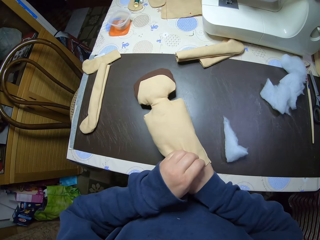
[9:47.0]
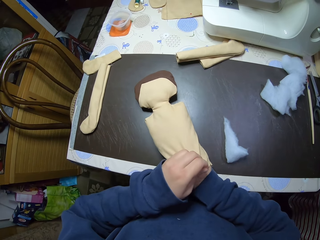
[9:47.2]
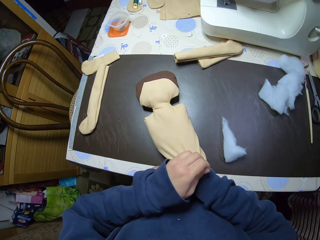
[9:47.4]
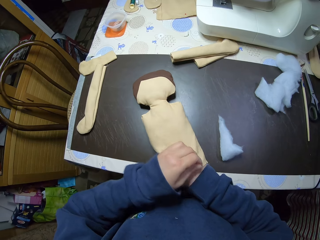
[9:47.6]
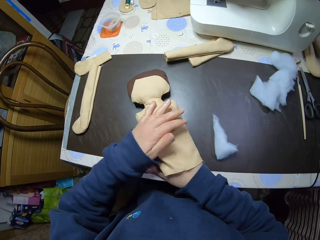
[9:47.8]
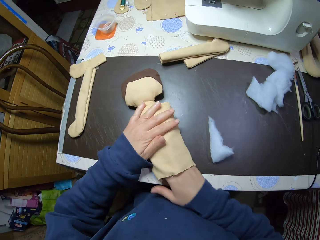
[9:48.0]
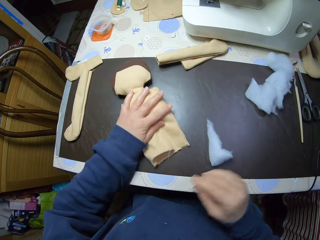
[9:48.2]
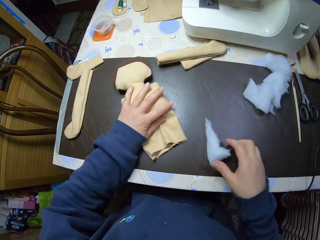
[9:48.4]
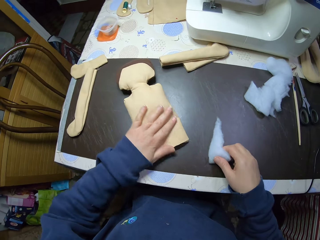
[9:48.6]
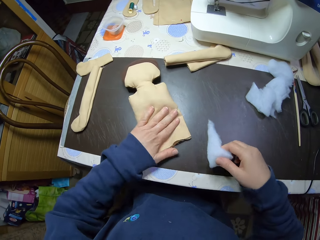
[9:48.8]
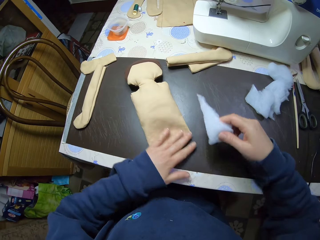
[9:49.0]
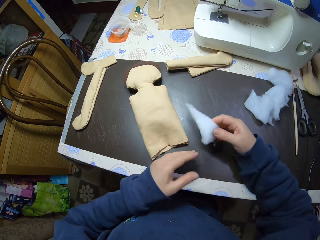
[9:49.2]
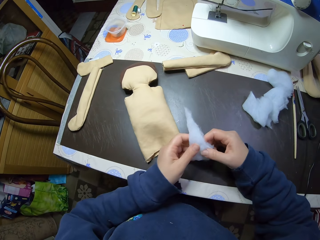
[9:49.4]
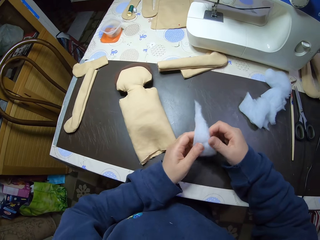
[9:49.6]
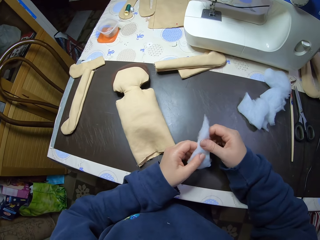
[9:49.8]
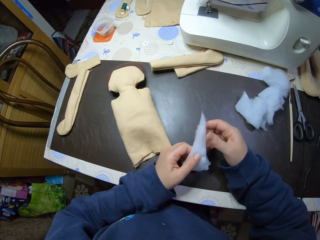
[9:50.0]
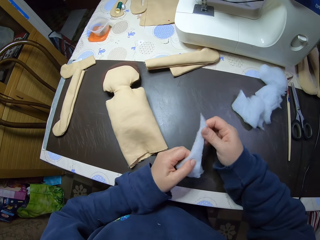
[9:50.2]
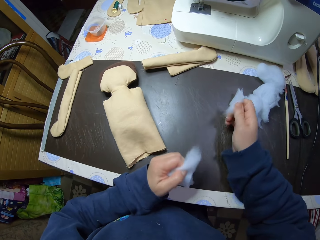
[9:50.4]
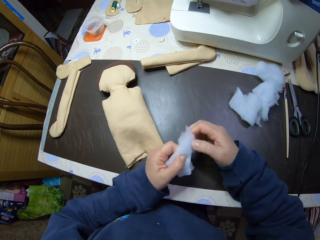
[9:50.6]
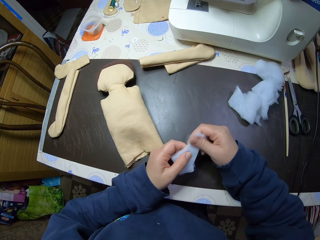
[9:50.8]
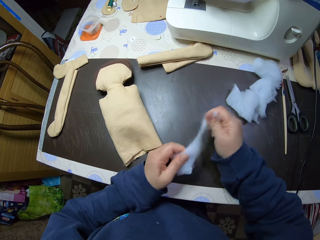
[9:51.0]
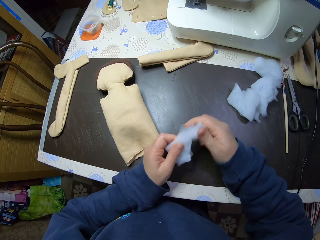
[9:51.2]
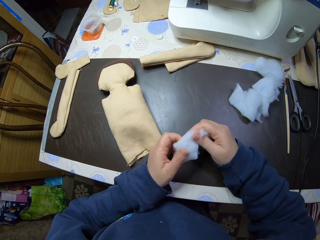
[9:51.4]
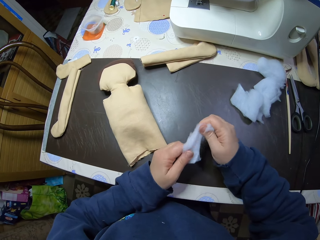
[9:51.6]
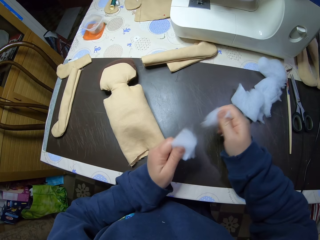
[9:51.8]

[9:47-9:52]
The camera wearer slides the craft over the table with her left hand. She picks another cotton wool from the table, passes the cotton wool from her right hand to her left hand, and cuts the cotton wool into shreds with both hands.

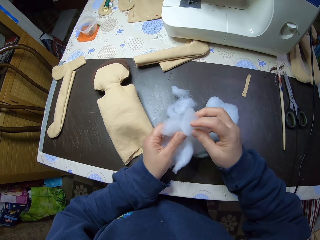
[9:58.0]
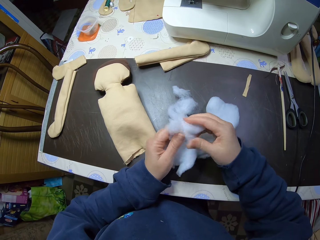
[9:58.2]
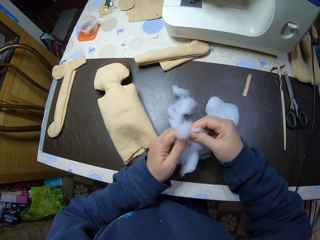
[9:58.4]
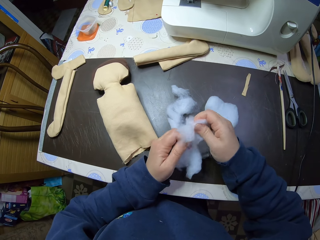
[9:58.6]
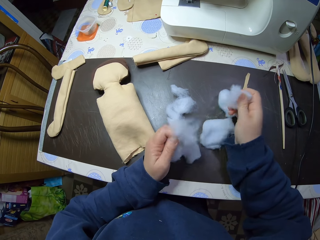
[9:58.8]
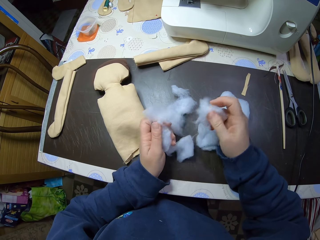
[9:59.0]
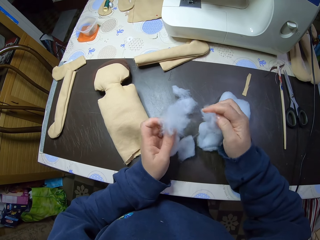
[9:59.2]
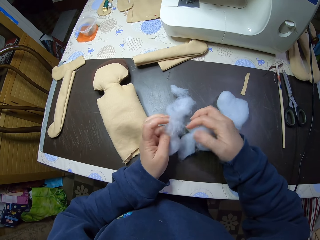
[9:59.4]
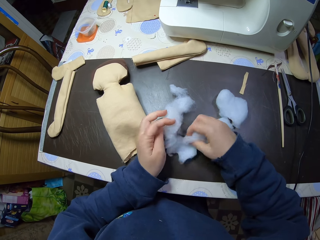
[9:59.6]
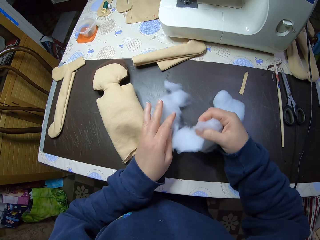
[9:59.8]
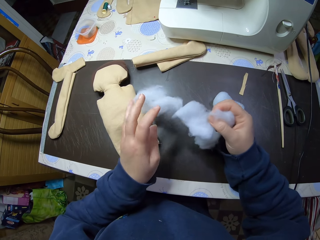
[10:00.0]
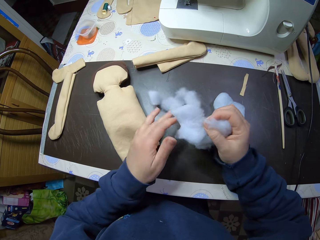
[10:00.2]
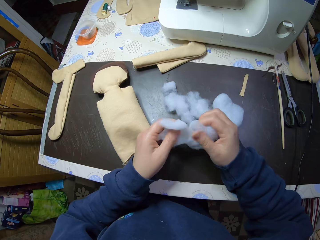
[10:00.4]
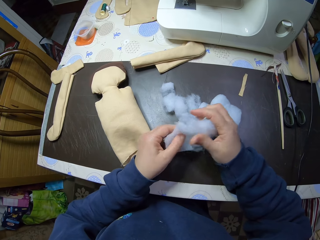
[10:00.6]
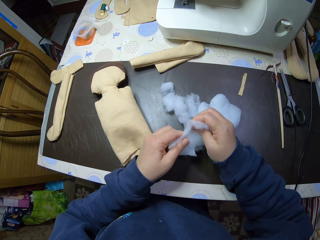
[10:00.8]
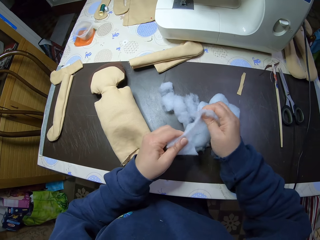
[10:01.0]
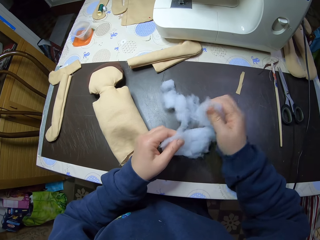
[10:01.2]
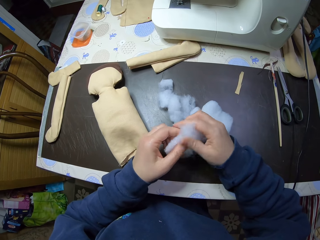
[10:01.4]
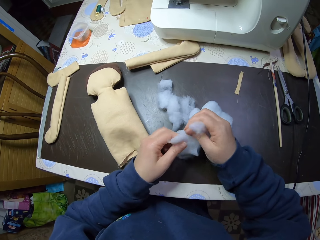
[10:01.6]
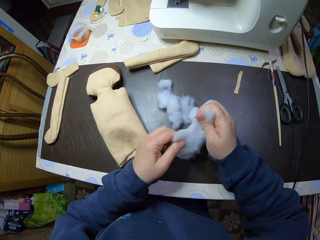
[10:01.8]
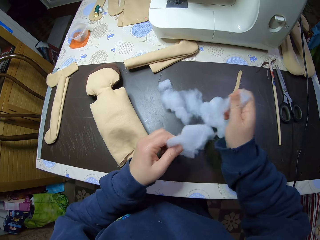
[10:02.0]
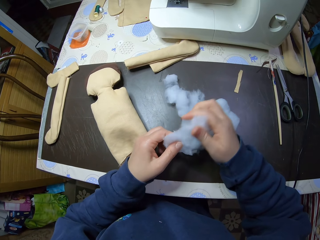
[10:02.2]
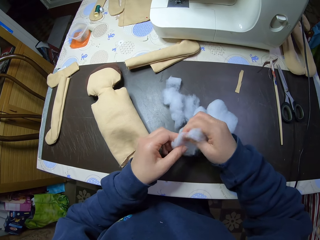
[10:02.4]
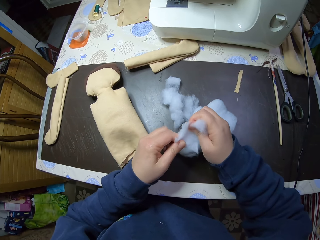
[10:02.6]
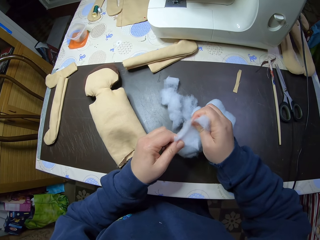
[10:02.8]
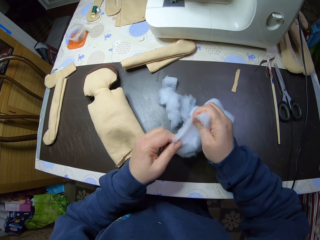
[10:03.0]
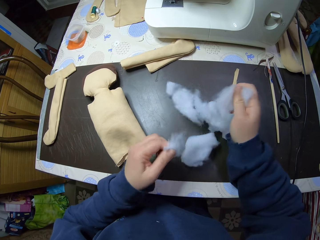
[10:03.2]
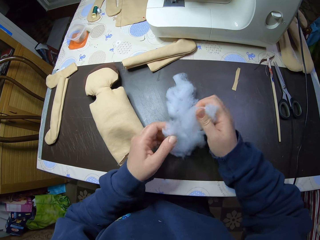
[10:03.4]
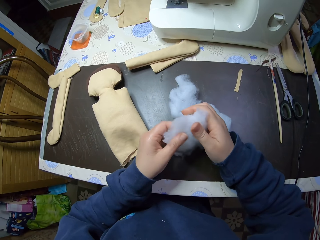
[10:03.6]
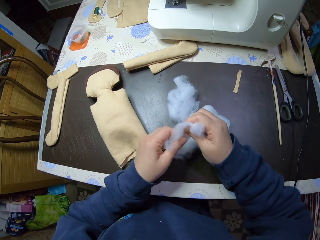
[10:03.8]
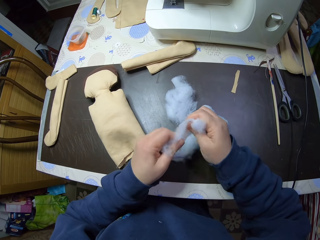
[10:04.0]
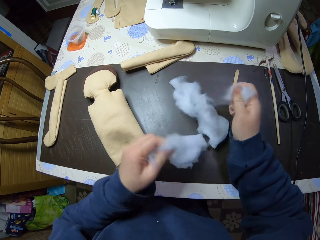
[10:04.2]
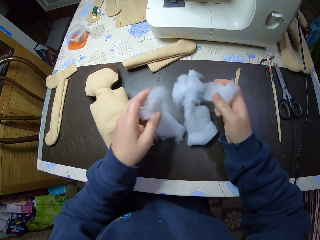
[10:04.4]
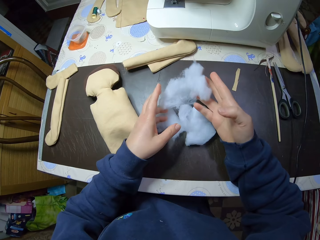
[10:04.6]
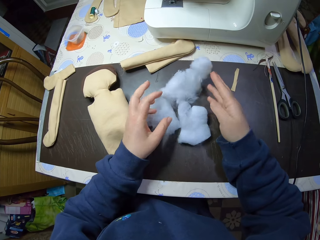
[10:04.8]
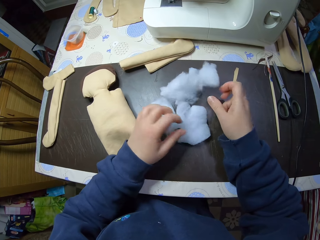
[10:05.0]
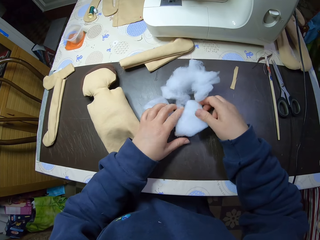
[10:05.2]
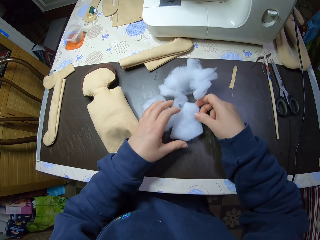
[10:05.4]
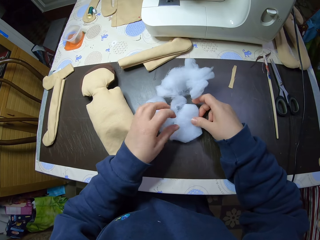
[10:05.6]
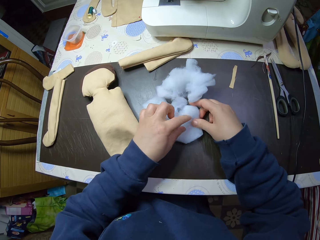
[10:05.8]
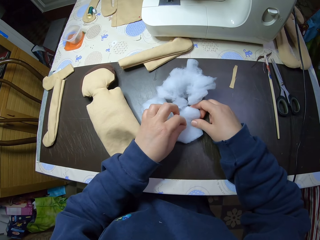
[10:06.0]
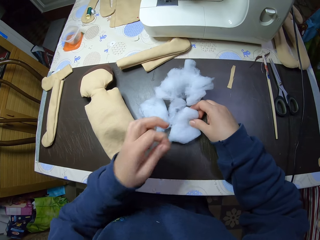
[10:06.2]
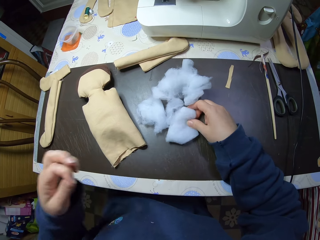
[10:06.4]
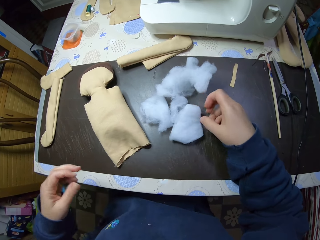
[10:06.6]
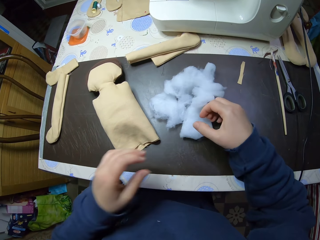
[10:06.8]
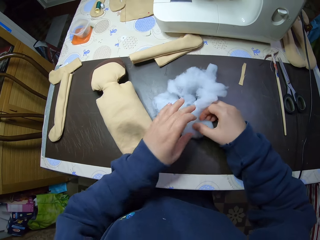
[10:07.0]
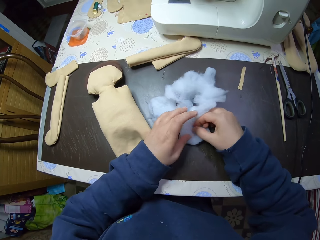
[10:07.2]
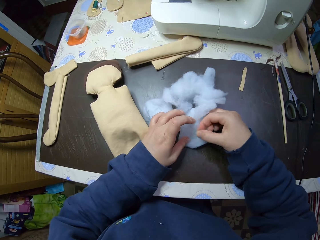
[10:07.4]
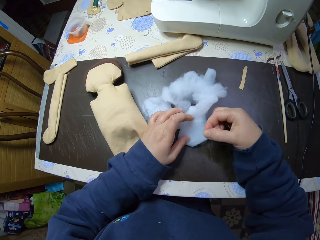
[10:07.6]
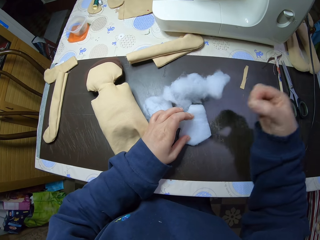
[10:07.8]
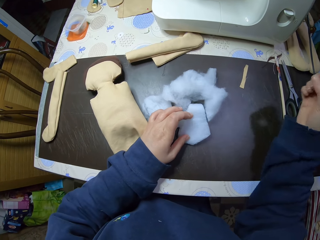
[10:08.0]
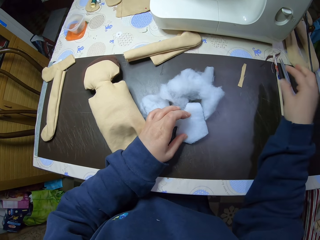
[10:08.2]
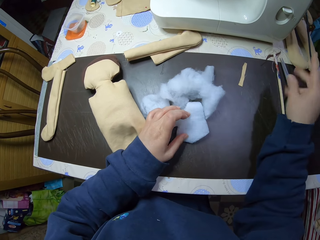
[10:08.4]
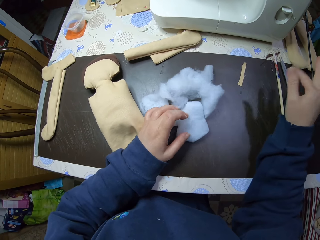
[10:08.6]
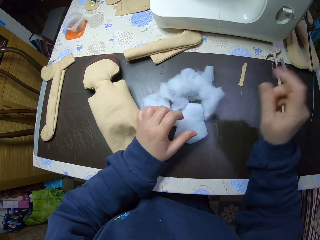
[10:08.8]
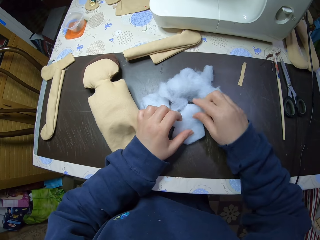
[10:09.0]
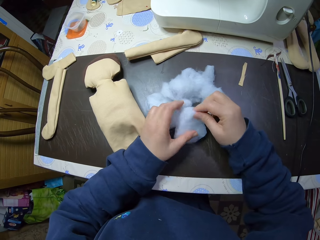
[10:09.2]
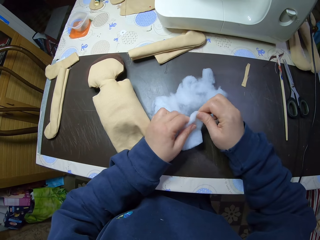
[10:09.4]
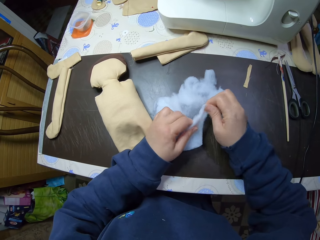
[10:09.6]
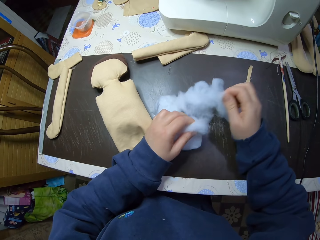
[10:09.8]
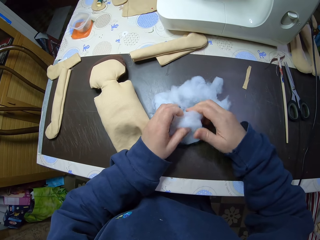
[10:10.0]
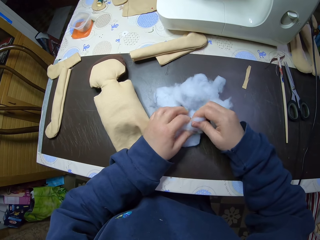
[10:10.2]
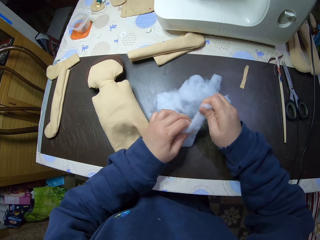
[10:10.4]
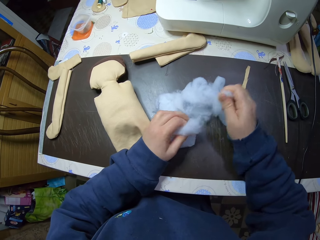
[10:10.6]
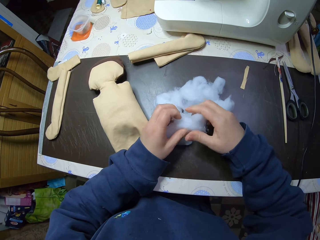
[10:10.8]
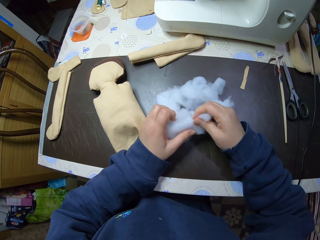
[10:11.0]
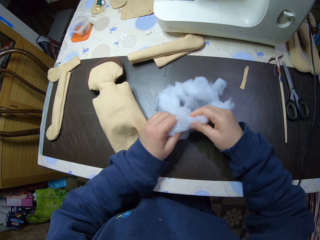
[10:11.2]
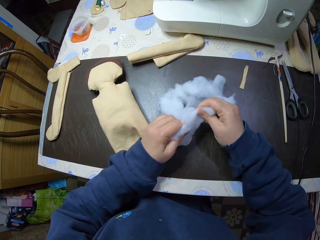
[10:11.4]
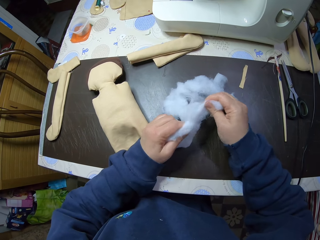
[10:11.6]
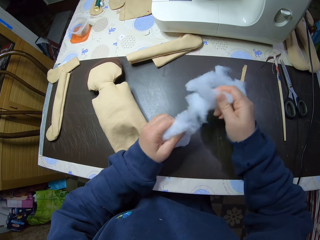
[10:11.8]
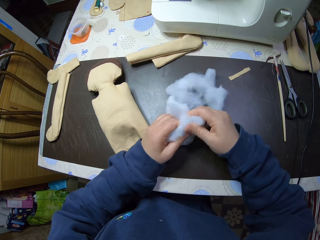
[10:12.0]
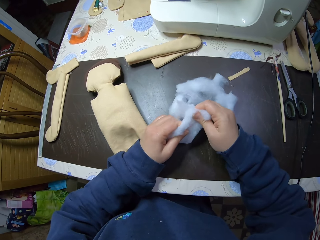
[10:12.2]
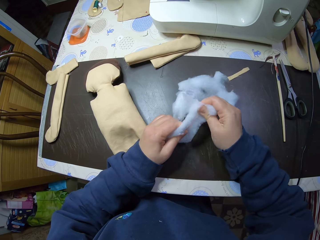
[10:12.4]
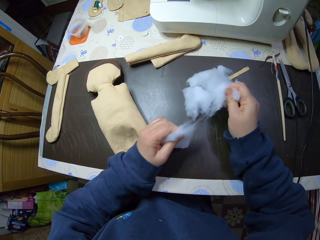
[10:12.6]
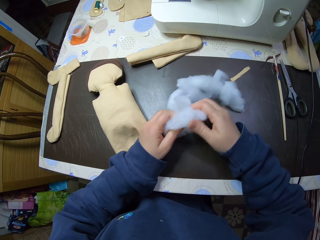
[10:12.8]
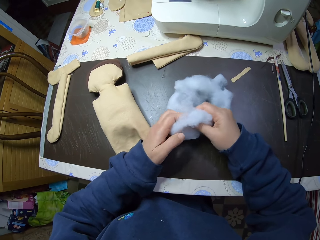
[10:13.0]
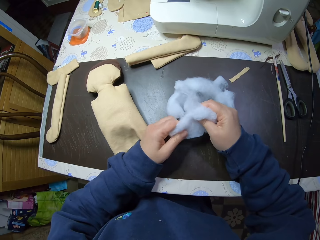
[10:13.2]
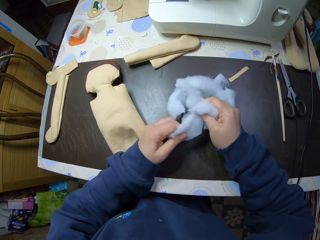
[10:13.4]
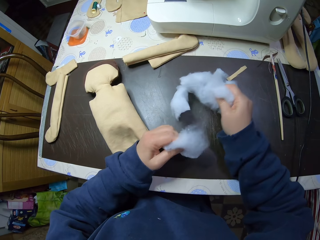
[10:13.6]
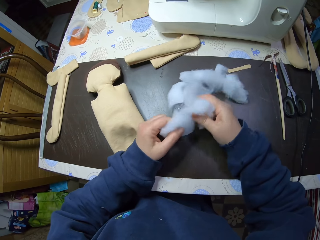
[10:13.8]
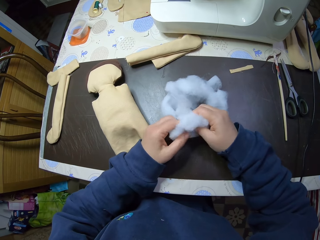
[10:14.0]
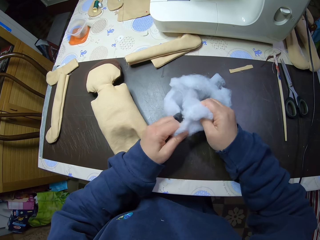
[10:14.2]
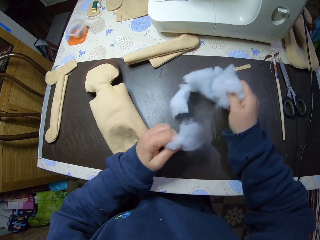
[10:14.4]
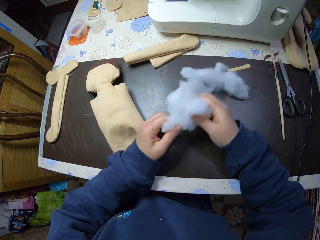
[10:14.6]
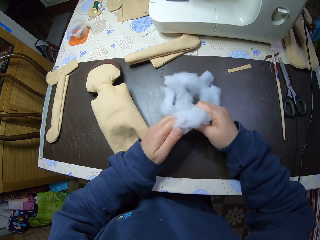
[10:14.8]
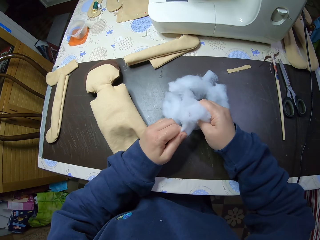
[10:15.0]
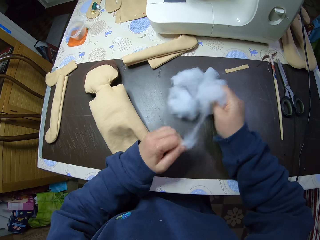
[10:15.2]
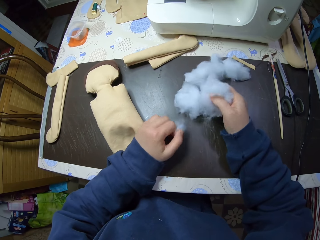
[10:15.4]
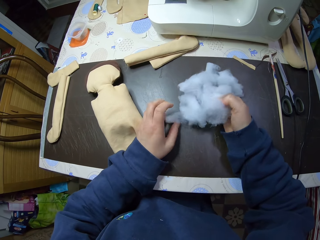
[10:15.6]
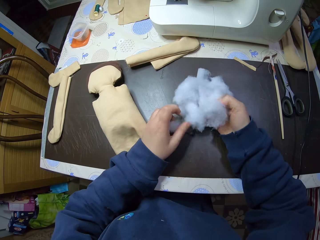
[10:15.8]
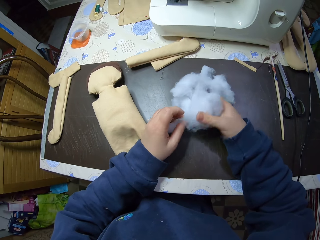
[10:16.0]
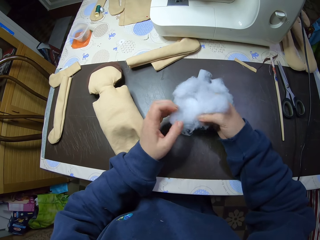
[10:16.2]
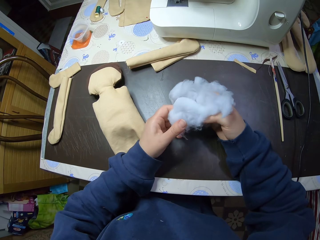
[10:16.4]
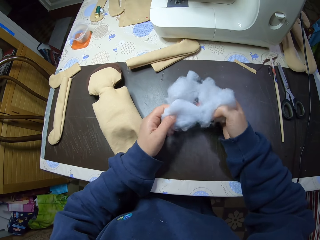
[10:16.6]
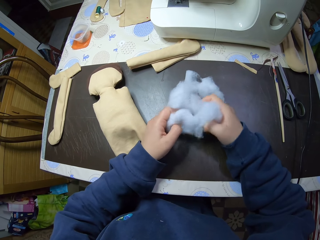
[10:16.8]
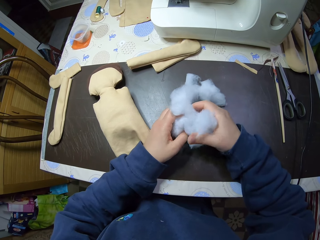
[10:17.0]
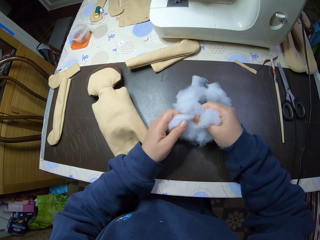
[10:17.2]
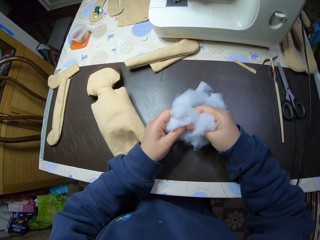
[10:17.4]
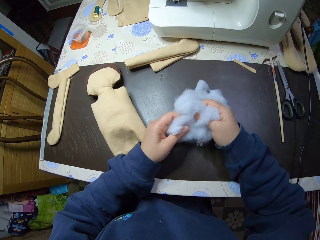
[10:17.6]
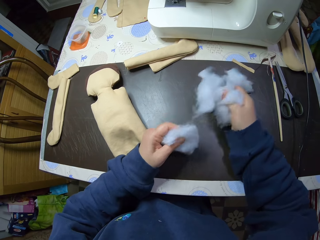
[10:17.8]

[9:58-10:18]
The camera wearer places the pieces of the wool on the table. They pick a wool and tear the wool. They place the pieces of the wool on the table. They hold a wool. They pick a thread from the wool. They drop the thread. They pick a thread from the wool. They place the thread on the table. They pick a thread. They tear the wool.
